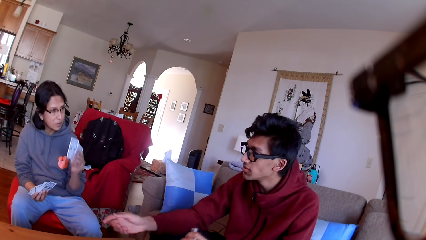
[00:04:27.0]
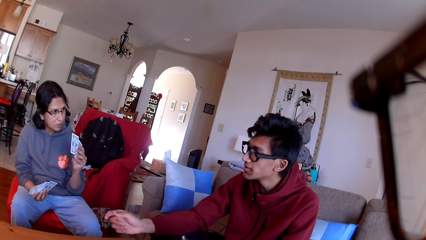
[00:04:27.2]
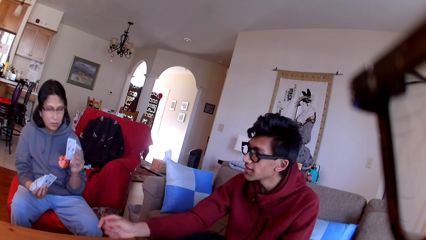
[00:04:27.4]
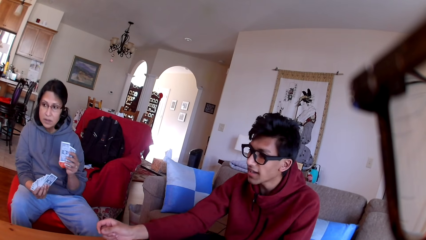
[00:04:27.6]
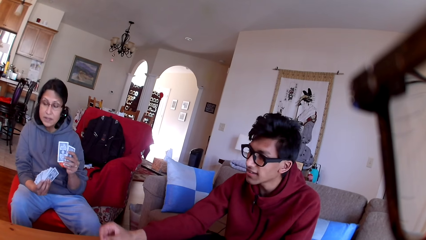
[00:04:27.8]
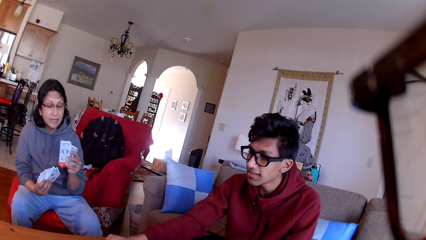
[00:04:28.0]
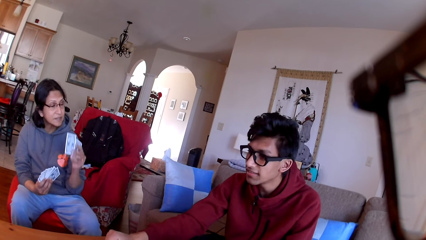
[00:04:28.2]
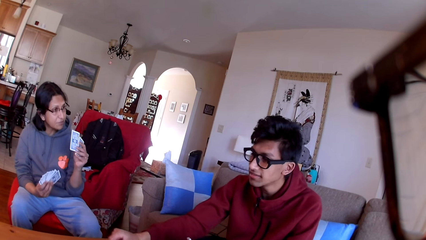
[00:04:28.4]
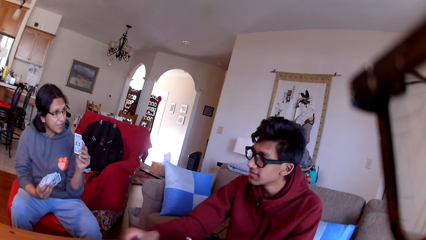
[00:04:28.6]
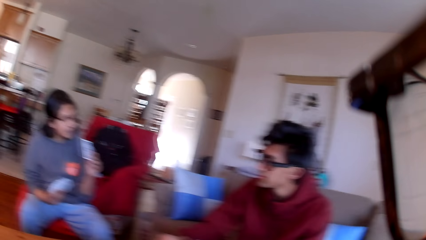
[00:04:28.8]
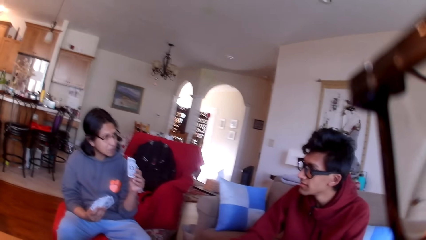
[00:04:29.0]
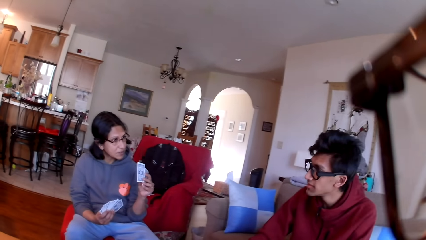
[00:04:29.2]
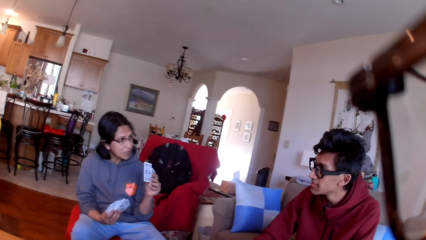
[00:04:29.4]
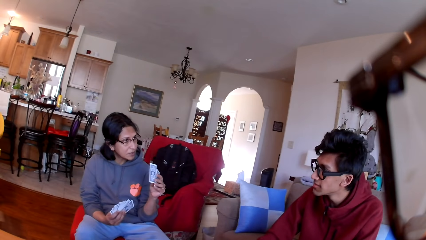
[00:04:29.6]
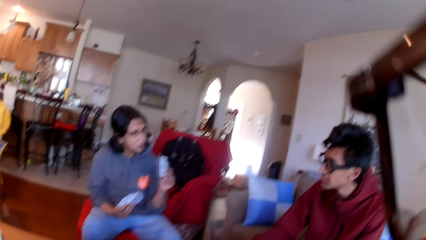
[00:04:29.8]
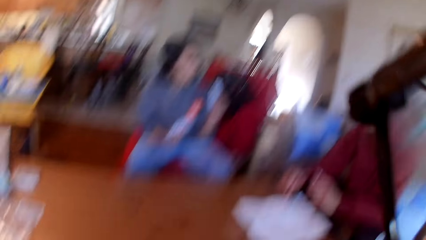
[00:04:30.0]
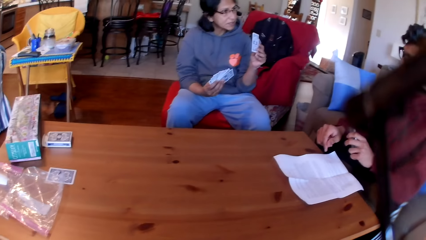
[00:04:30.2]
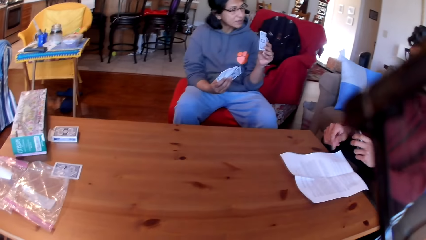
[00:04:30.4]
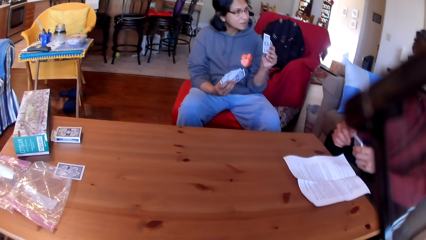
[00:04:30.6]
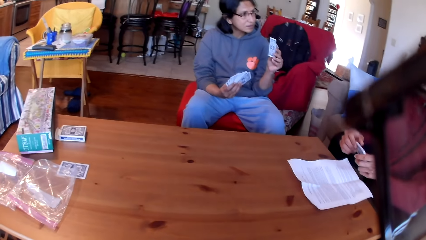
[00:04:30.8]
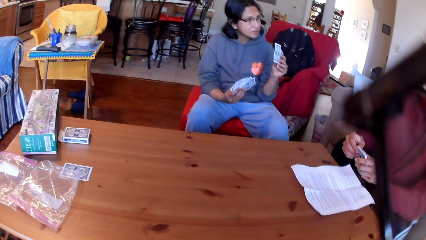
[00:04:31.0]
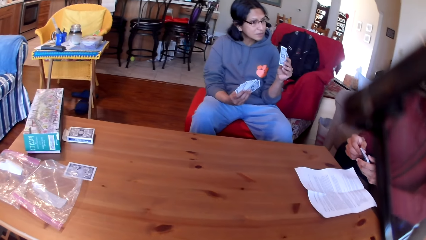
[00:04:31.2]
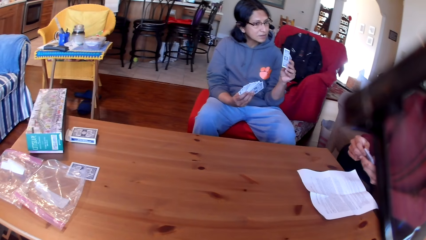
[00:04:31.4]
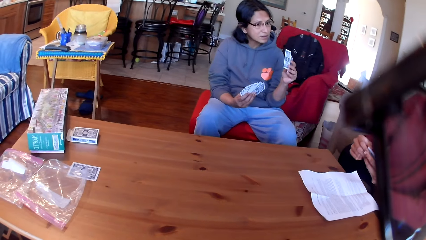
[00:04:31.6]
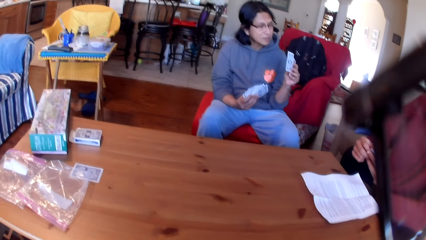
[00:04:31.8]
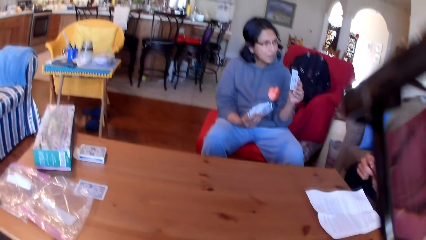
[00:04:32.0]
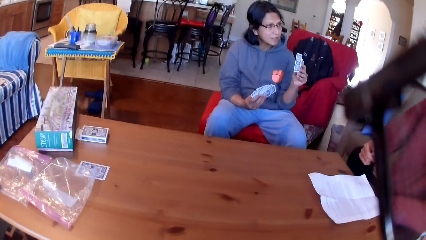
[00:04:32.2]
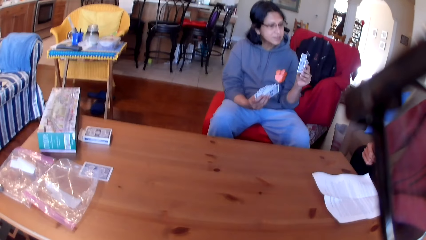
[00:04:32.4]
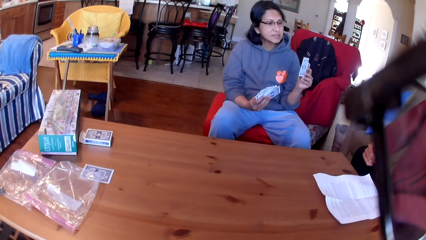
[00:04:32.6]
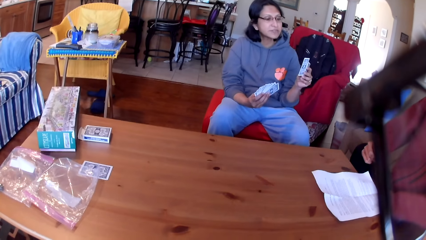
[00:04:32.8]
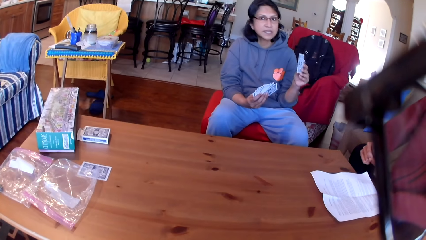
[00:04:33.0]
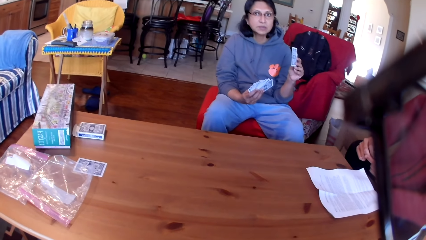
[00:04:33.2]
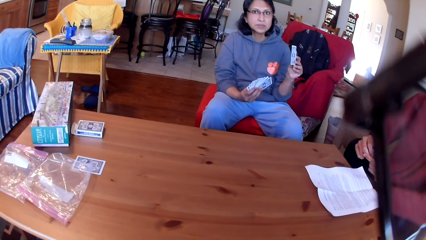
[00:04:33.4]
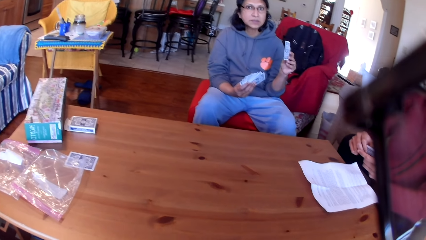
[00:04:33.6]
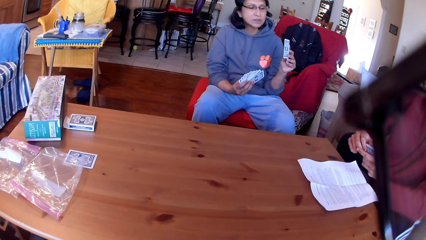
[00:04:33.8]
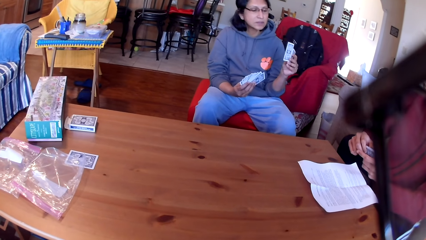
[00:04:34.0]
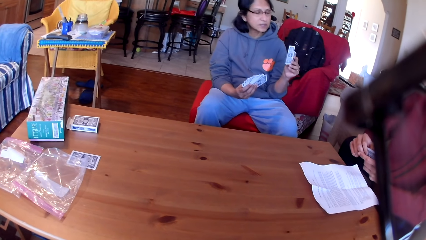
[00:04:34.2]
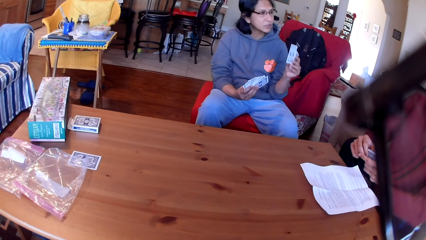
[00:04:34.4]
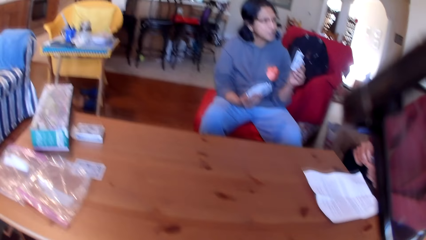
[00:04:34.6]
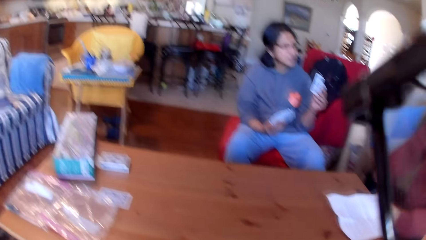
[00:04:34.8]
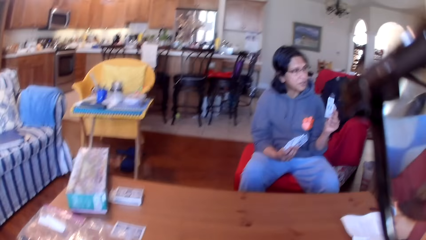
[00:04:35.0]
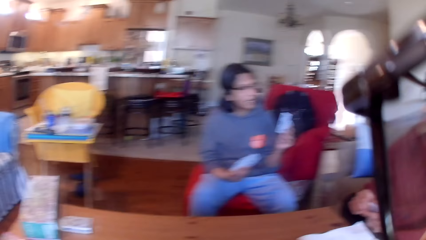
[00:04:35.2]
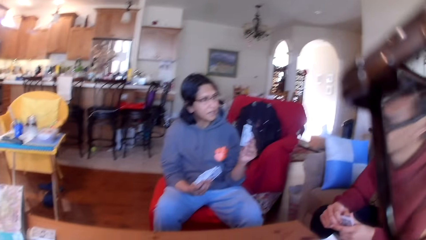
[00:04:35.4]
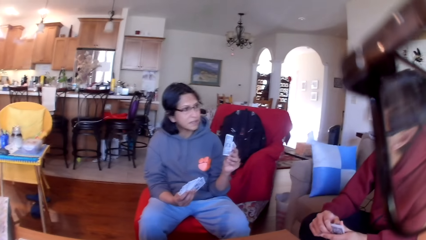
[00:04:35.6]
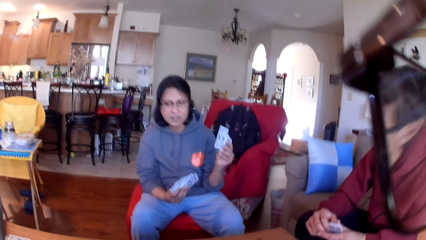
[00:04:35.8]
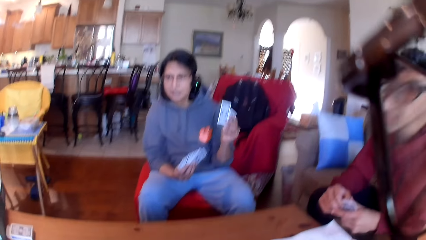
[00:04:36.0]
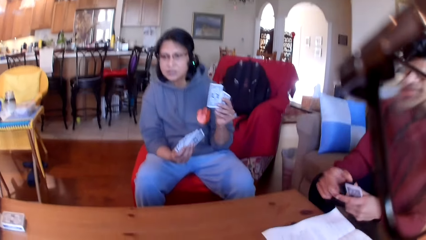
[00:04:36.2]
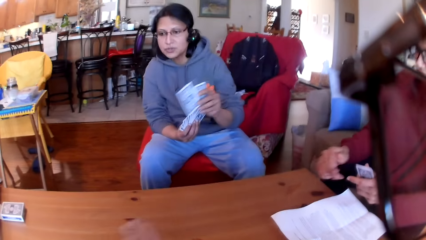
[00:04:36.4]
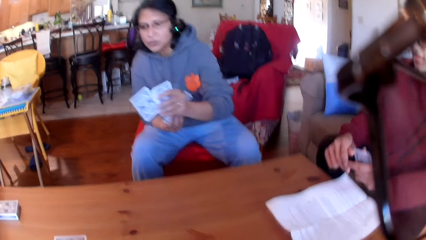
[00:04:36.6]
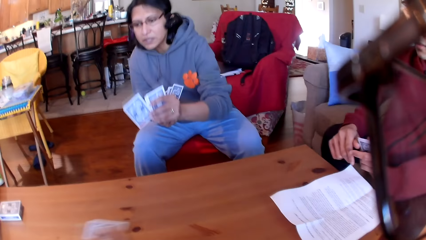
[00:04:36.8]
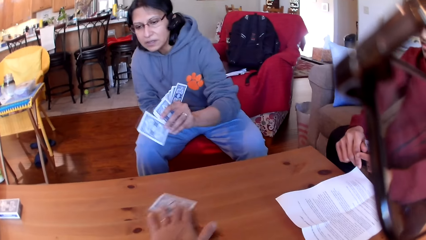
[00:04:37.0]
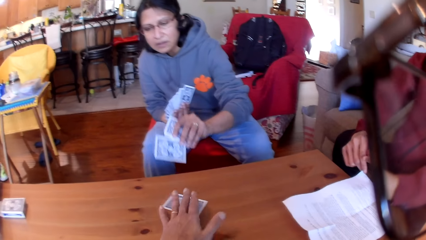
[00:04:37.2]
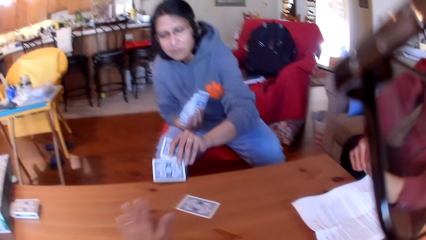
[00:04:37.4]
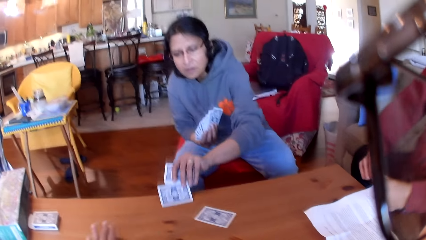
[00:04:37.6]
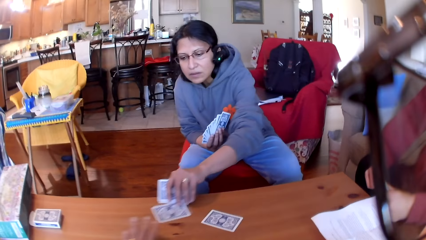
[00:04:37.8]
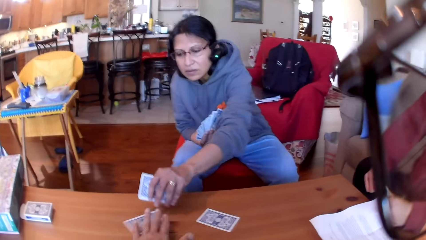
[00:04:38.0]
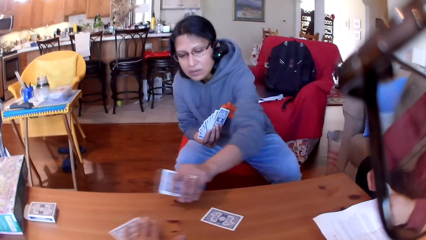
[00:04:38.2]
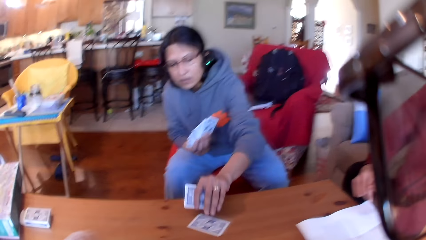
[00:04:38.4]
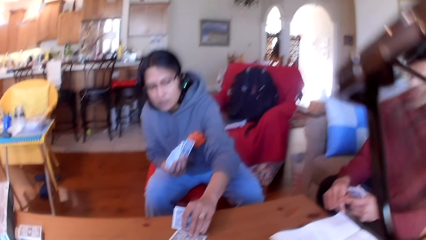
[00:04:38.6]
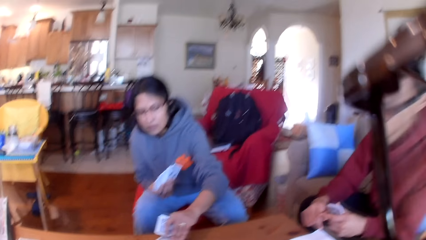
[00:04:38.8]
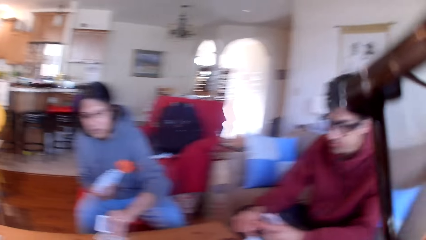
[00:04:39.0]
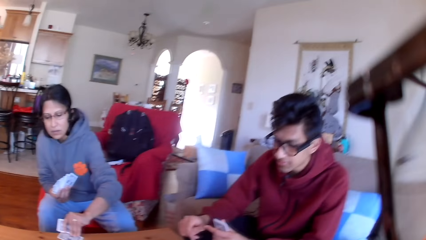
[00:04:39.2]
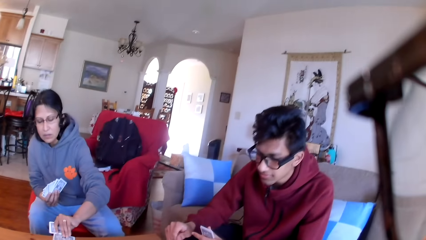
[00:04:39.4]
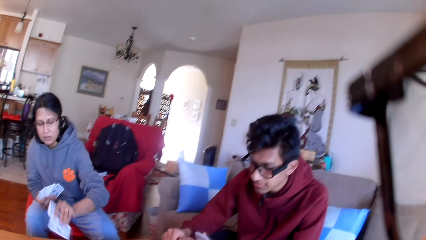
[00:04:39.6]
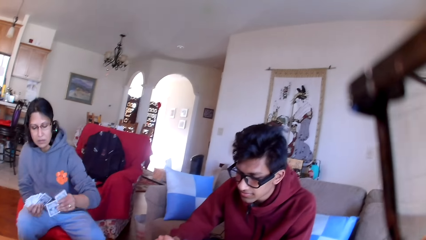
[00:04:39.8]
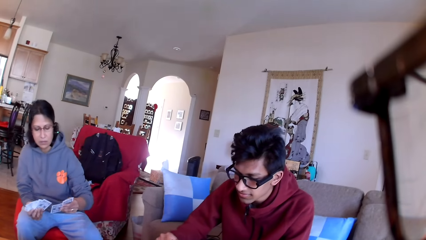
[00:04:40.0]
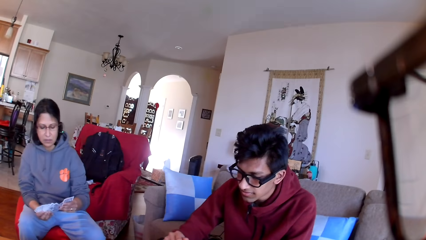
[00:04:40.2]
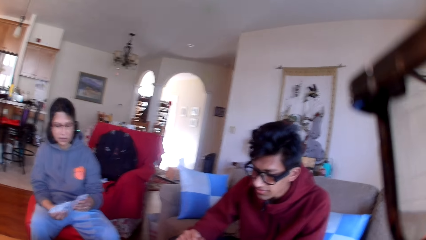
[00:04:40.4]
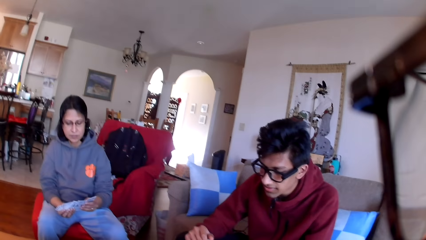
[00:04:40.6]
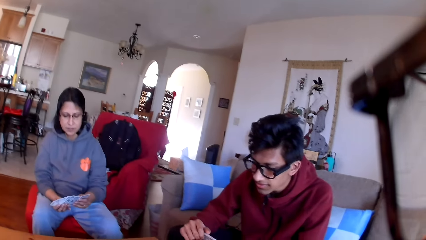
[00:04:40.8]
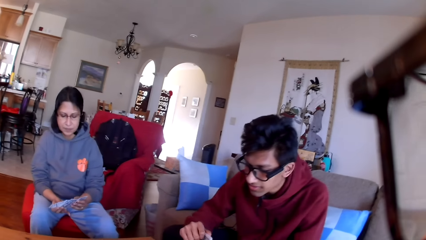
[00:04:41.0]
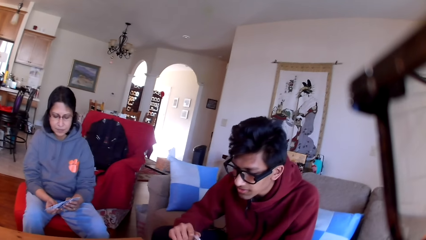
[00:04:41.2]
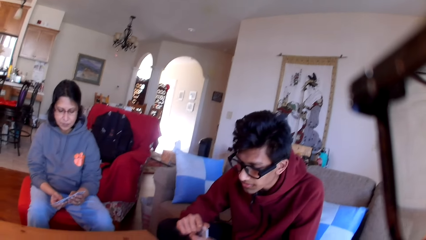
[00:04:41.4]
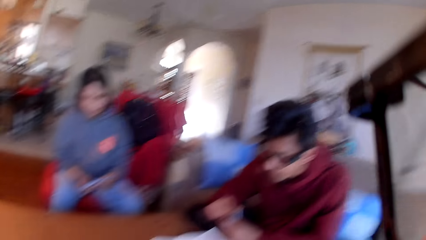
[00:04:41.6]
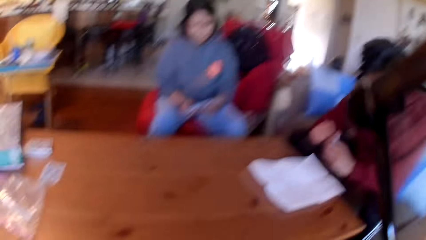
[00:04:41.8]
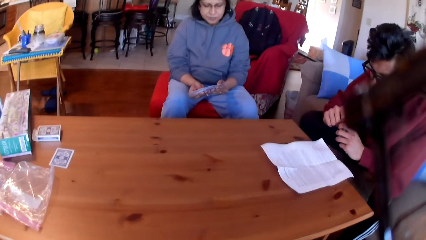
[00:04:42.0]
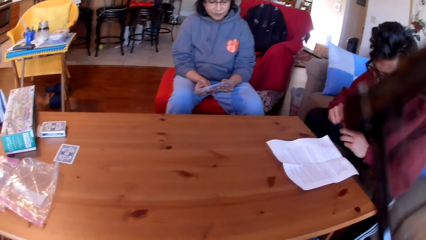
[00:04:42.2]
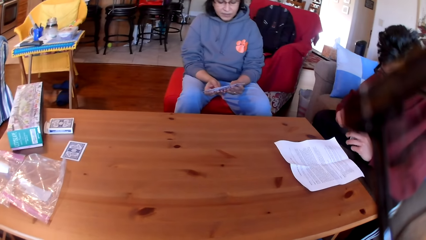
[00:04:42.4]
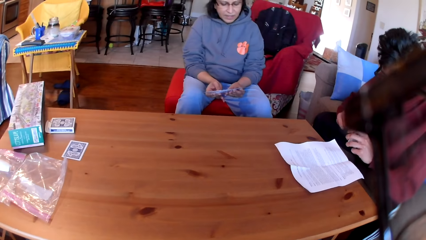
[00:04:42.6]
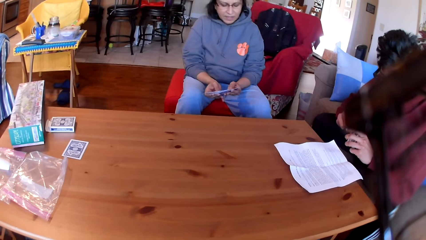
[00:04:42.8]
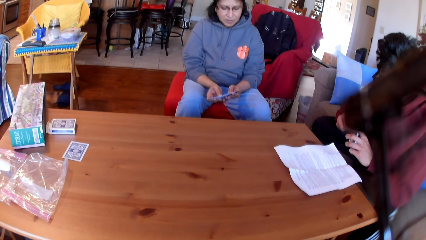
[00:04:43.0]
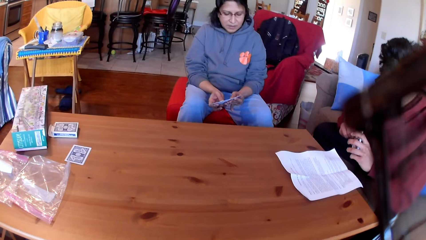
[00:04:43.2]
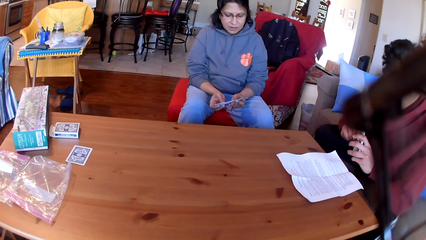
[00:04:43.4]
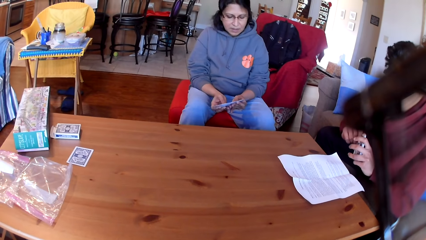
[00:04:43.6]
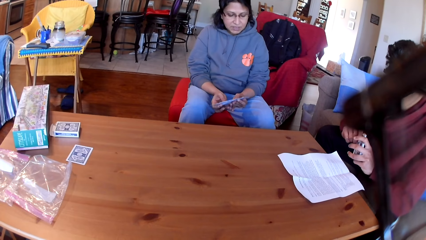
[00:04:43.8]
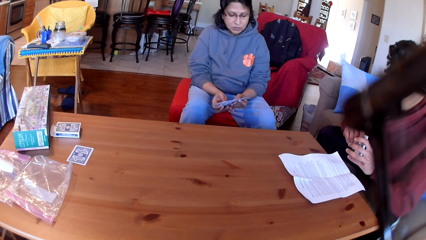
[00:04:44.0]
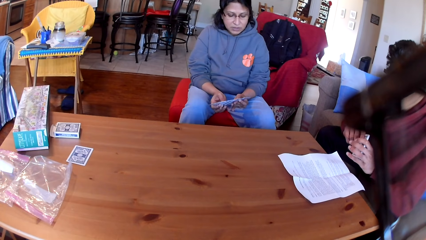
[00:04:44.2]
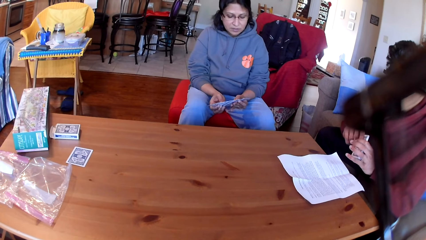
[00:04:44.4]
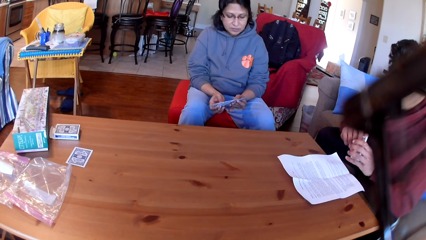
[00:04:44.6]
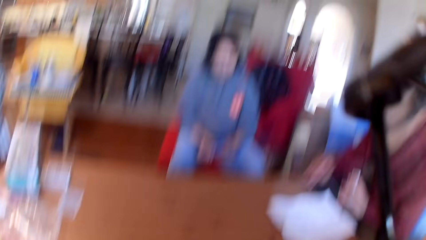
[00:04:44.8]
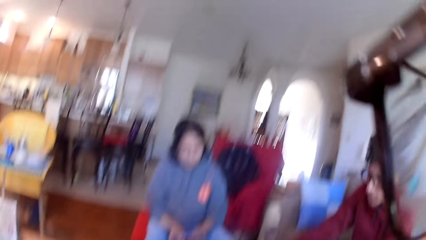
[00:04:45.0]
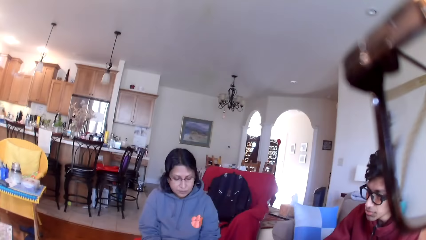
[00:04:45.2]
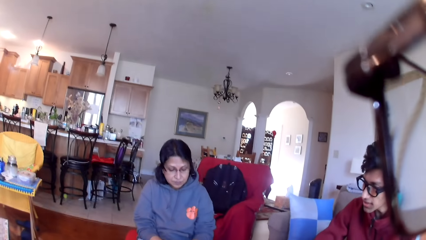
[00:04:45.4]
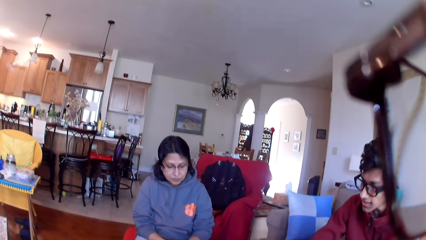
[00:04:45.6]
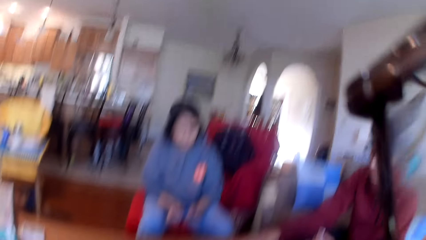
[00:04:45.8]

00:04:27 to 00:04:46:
A woman moves the cards in her hand. The camera wearer stares at the table. They place a card on the table. They move the card on the table. The woman places a card on the table. The camera wearer picks up a card from the table. They move the card on the table. The woman picks cards from the table. The camera wearer stares at the table. The woman moves the cards in her hands.
